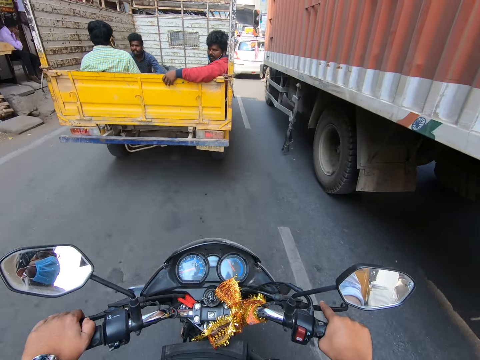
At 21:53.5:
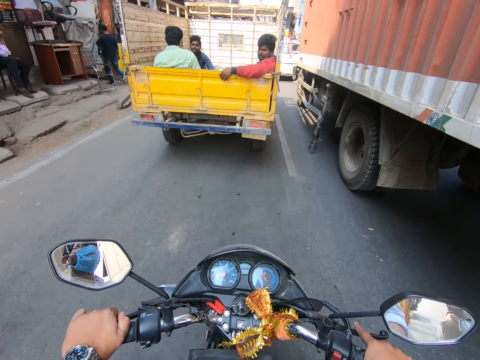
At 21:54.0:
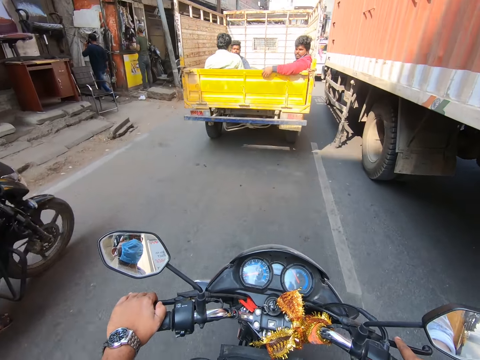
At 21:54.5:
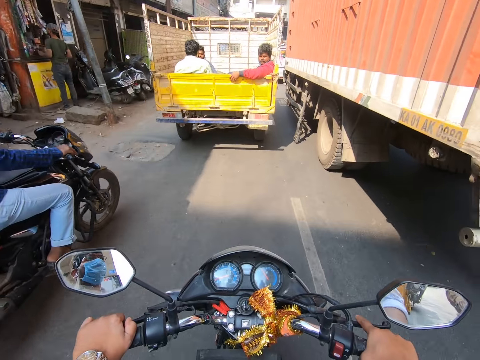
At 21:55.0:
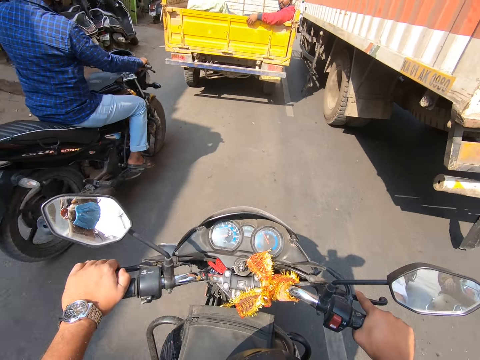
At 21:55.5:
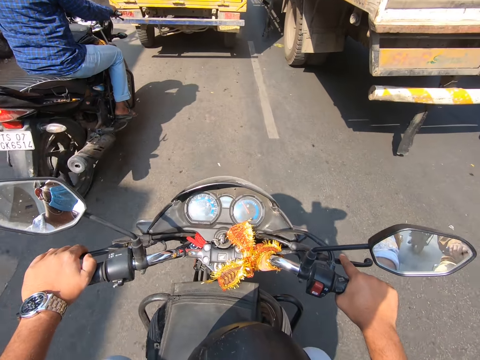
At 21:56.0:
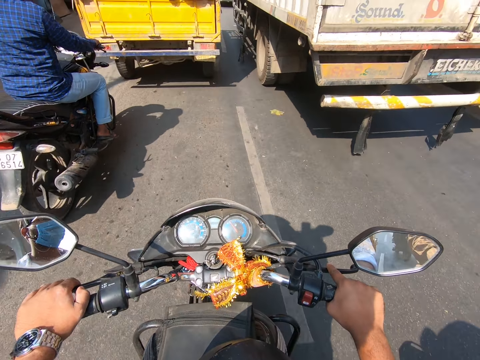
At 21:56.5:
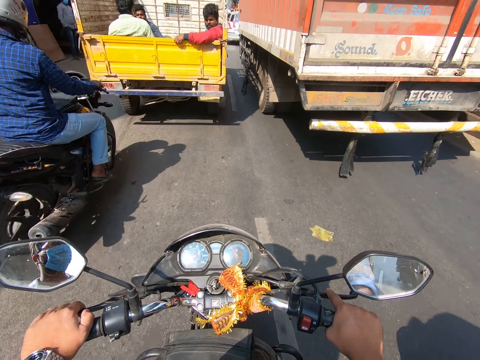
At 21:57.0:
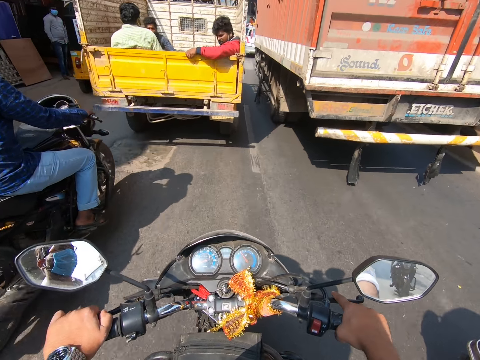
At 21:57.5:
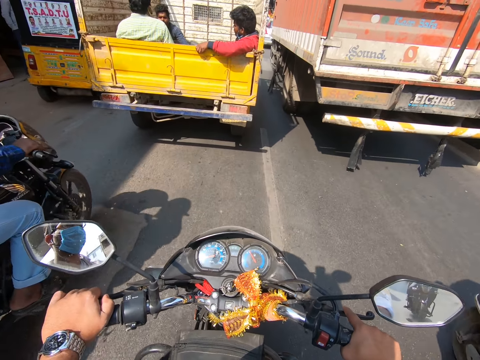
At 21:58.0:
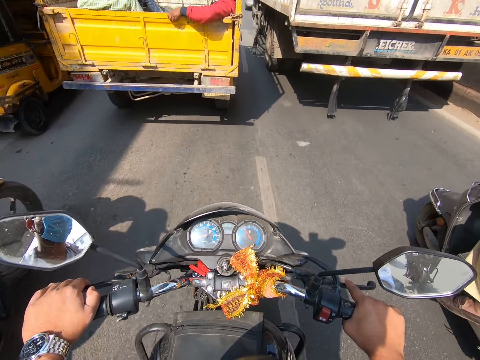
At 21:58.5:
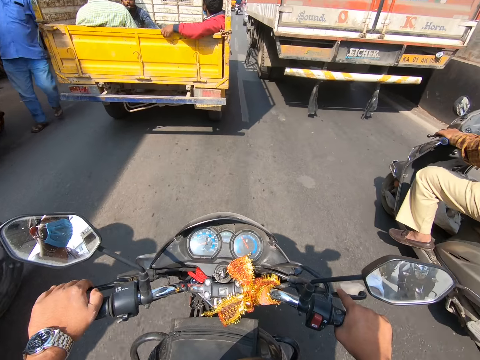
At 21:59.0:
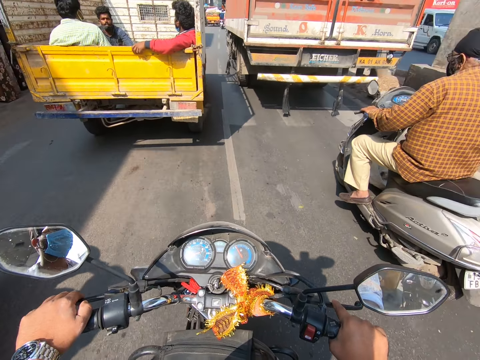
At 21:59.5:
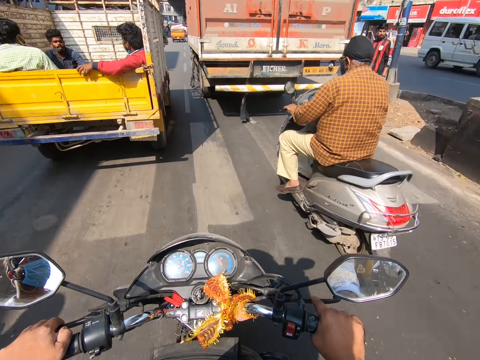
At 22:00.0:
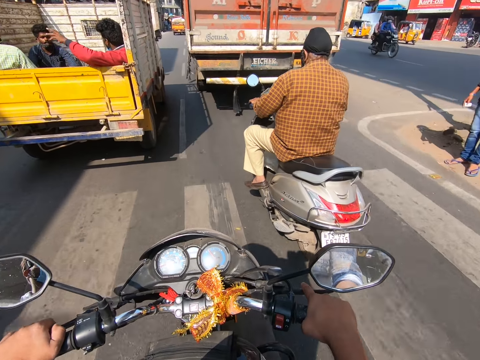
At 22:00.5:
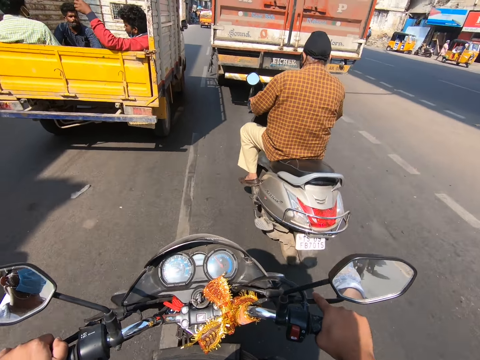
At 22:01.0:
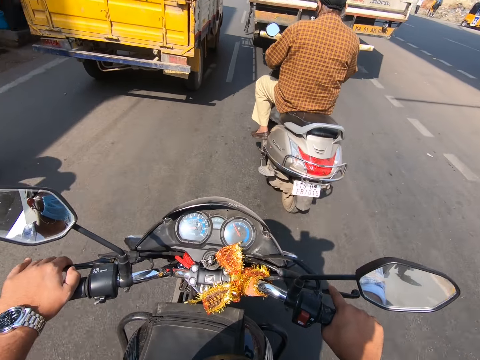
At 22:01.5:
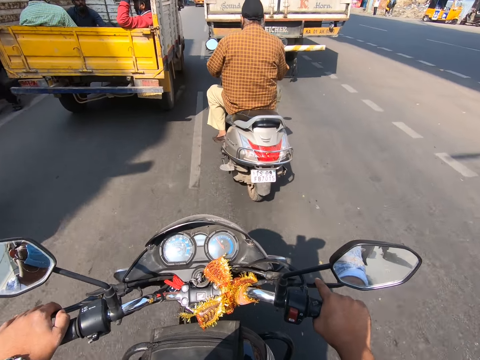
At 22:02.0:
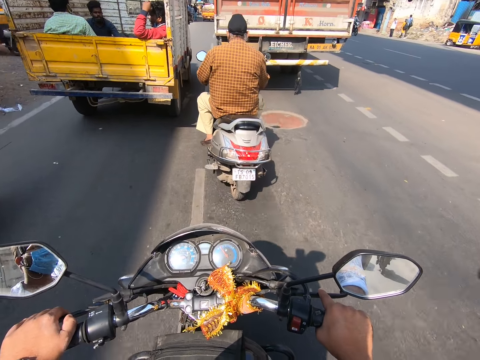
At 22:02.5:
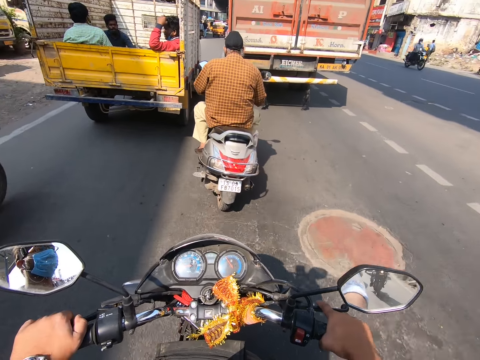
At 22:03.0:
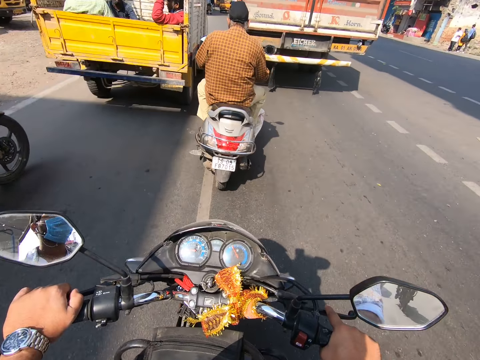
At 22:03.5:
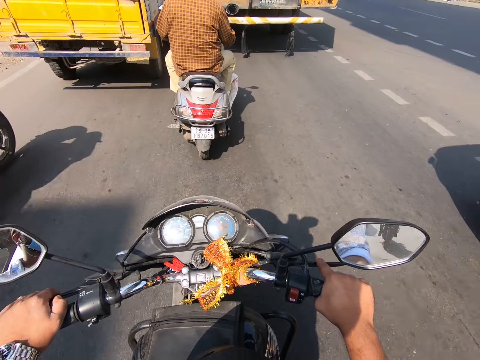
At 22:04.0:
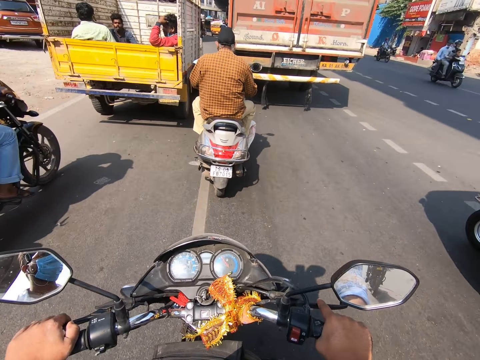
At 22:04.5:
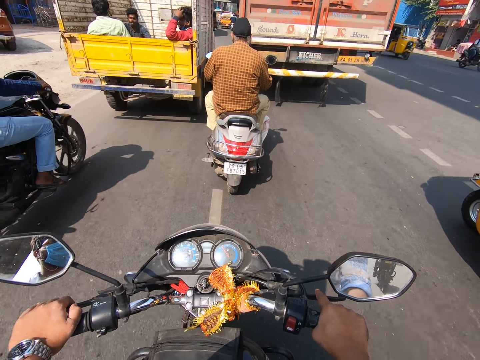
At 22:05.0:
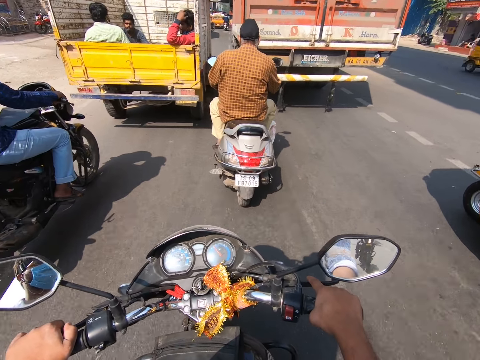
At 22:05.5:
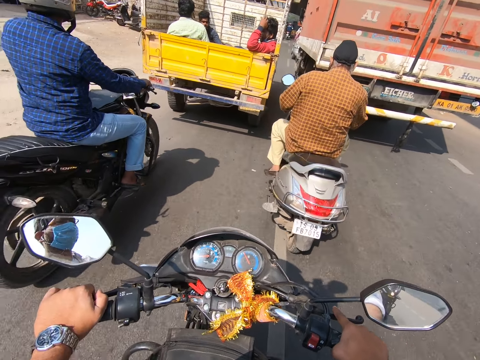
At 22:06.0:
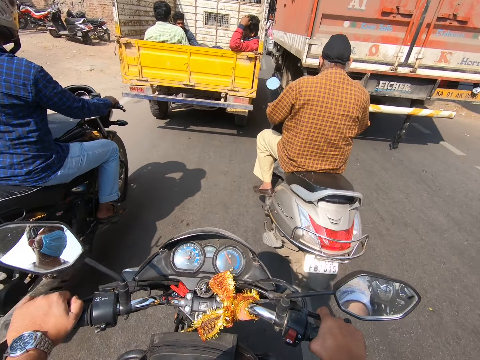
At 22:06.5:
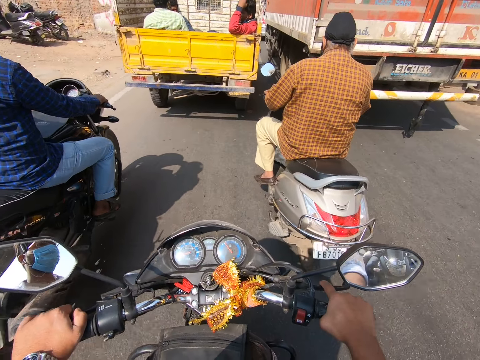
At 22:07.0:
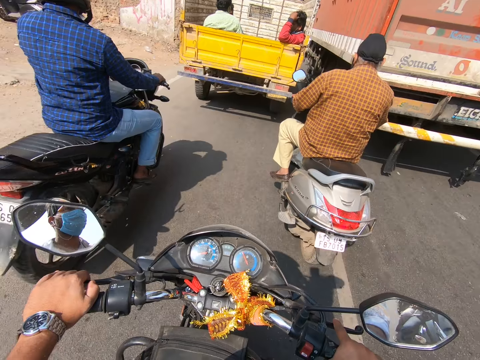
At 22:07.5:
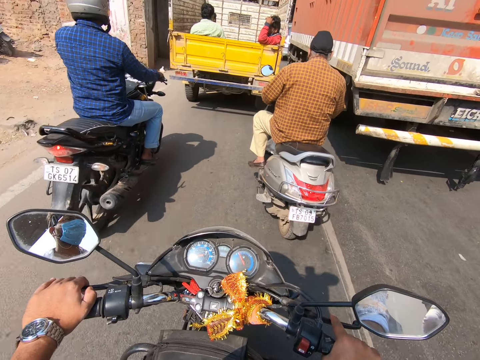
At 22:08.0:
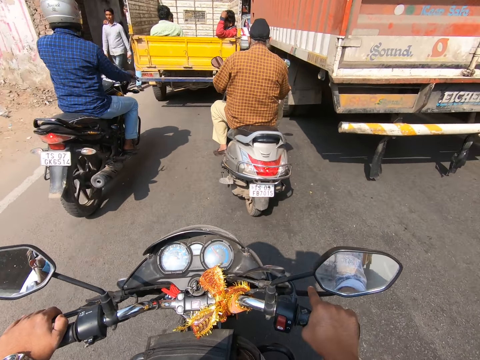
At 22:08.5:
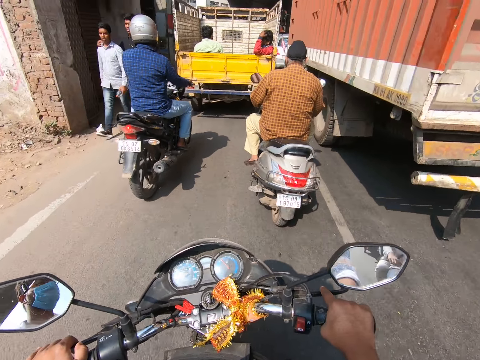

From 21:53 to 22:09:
A motorbike rides past the camera wearer. The camera wearer rides past the motorbike. The motorbike rides past them. The motorbike rides past them.

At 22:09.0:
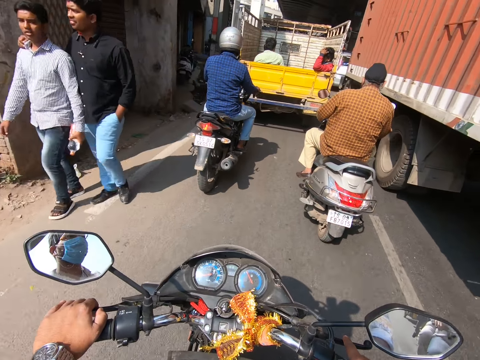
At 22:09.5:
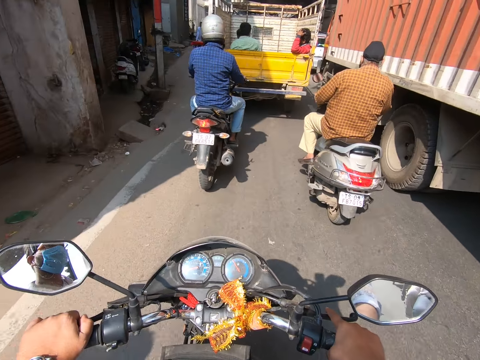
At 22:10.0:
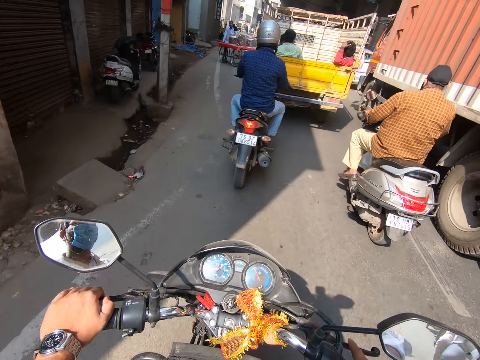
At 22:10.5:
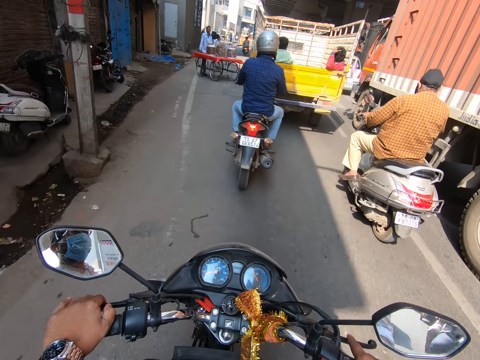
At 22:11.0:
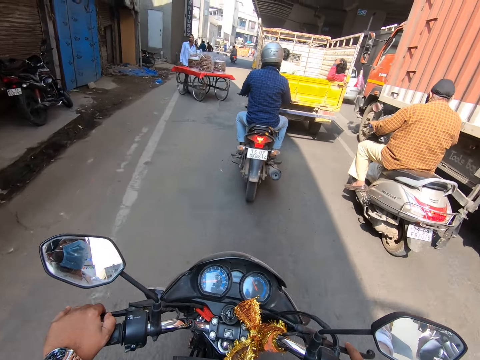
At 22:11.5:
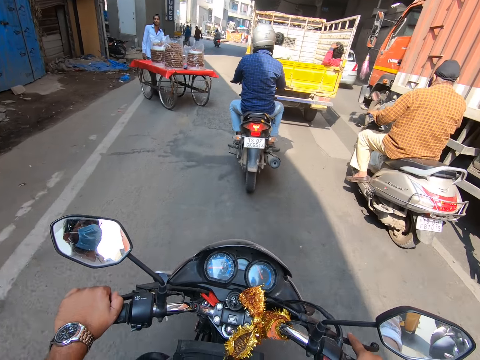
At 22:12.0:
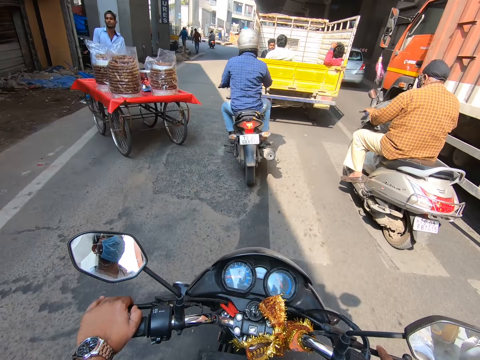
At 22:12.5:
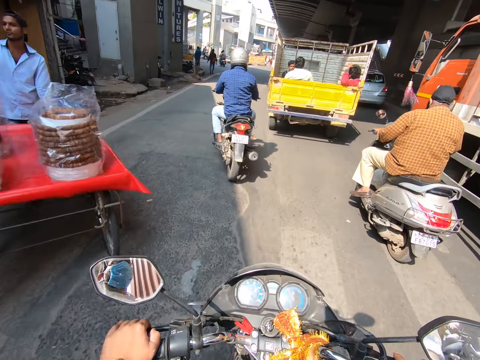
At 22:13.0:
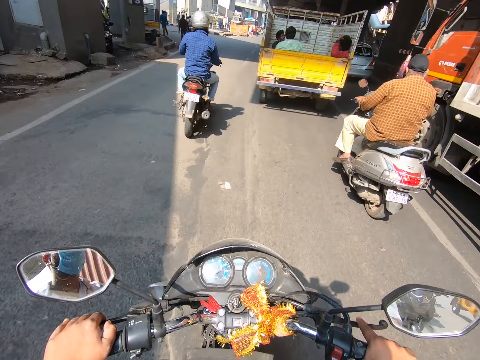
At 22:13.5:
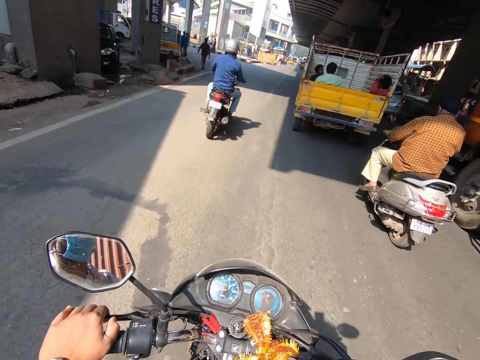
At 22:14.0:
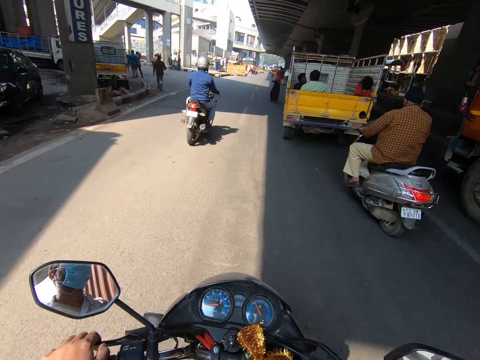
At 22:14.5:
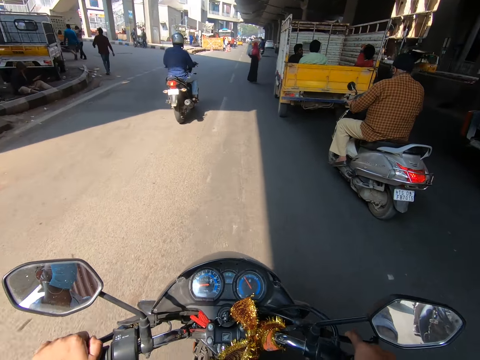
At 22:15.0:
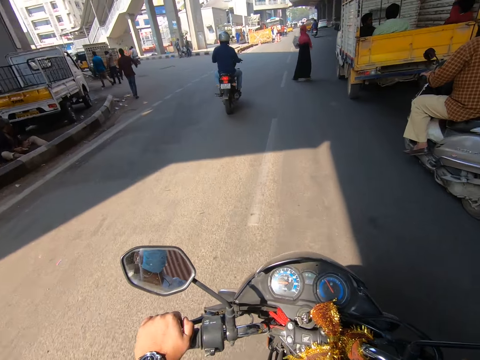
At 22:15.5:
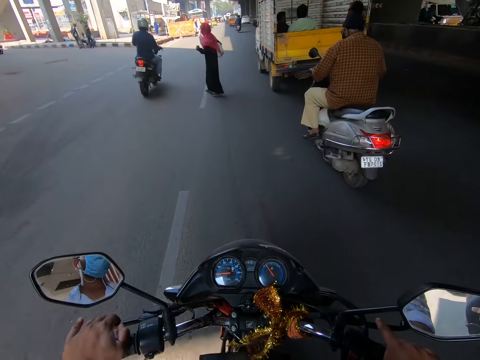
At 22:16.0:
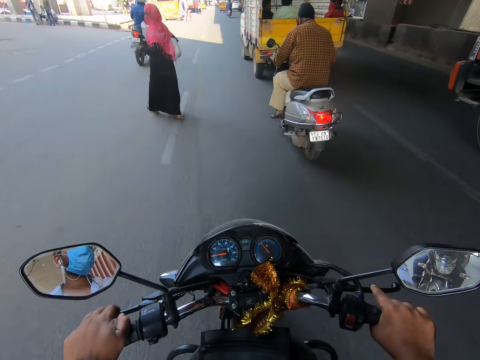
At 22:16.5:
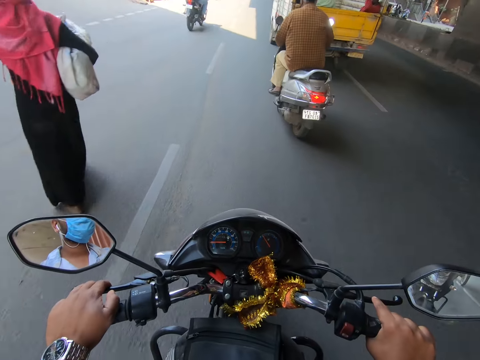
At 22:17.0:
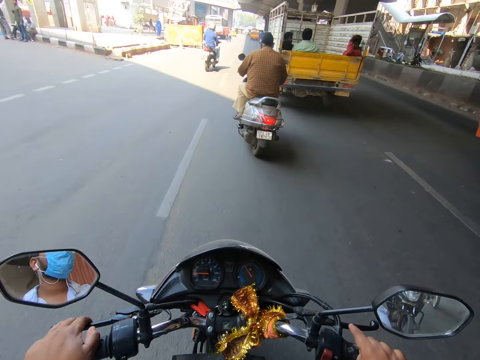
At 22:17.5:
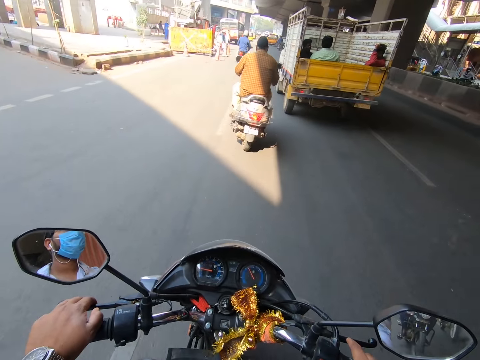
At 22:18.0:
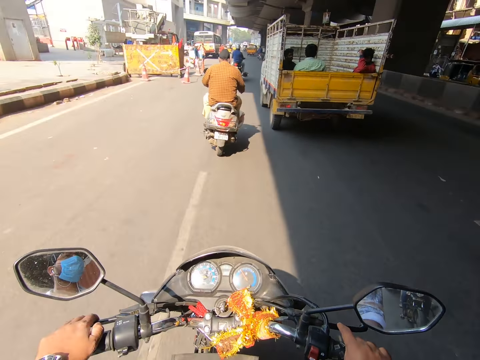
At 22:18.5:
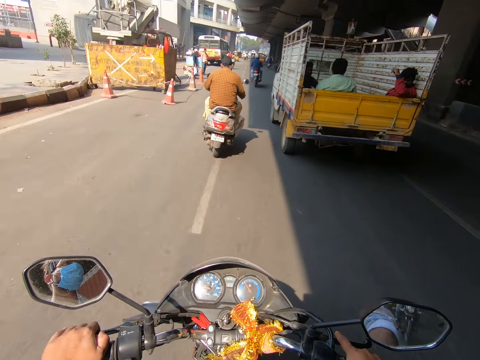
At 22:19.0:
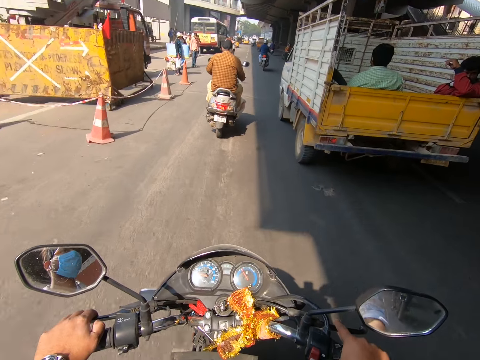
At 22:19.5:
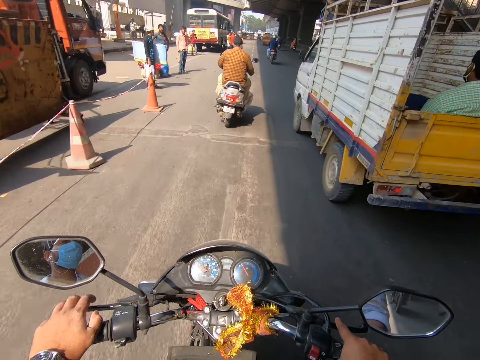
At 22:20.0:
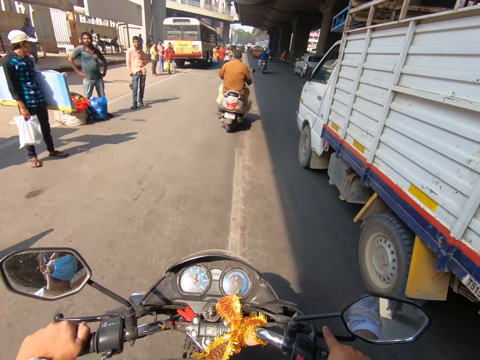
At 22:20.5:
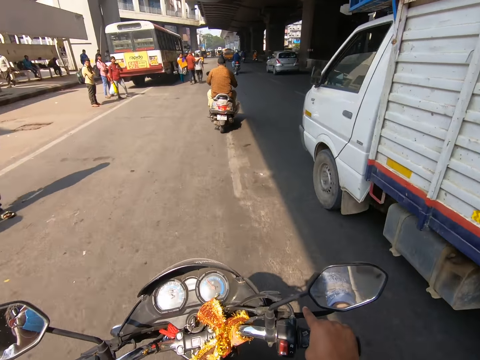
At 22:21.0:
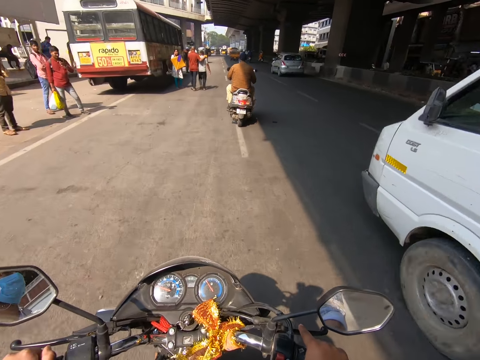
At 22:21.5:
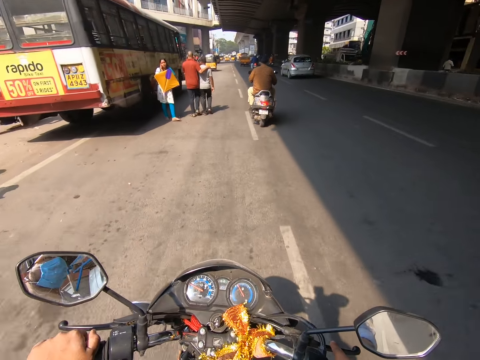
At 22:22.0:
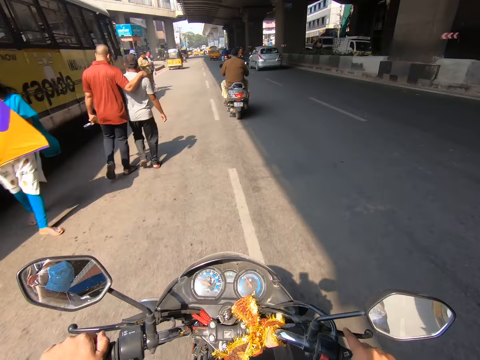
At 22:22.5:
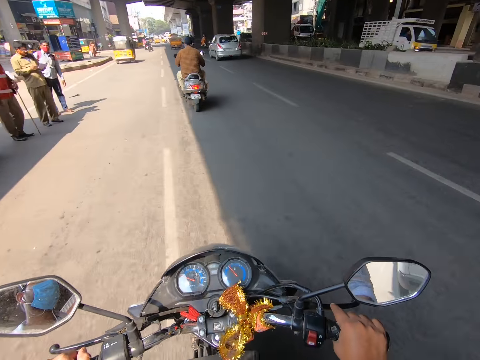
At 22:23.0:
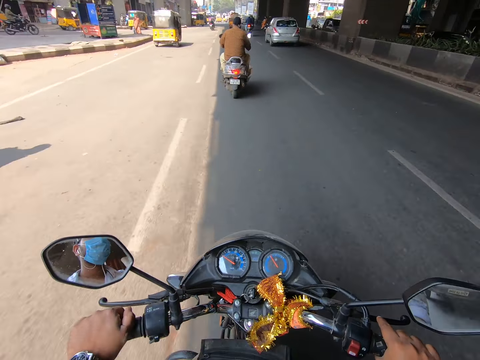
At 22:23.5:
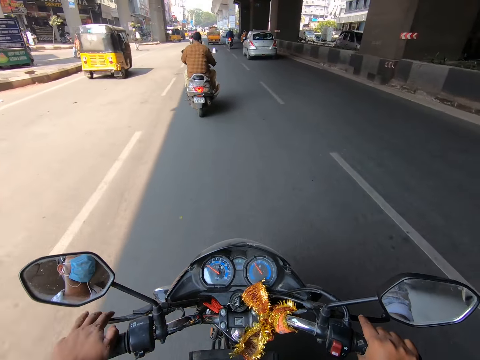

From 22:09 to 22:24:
The camera wearer rides past a truck. They ride past the truck again.
